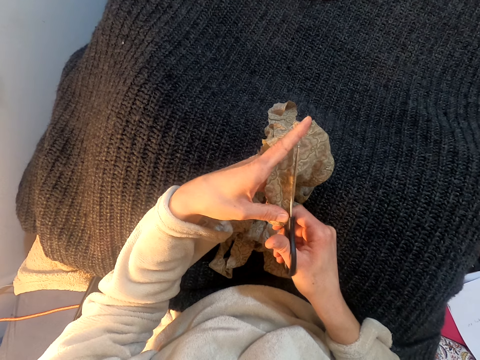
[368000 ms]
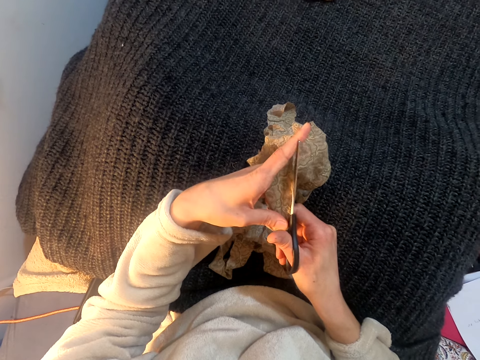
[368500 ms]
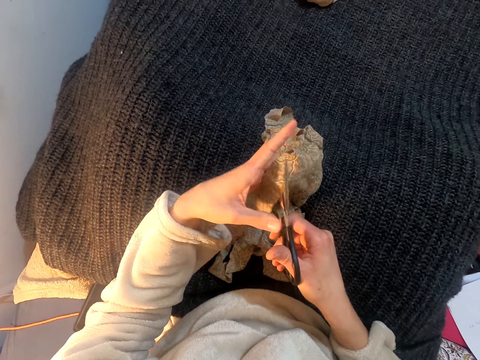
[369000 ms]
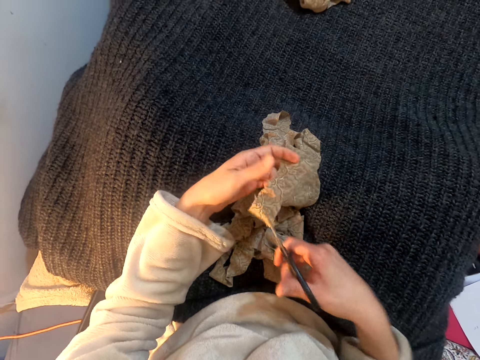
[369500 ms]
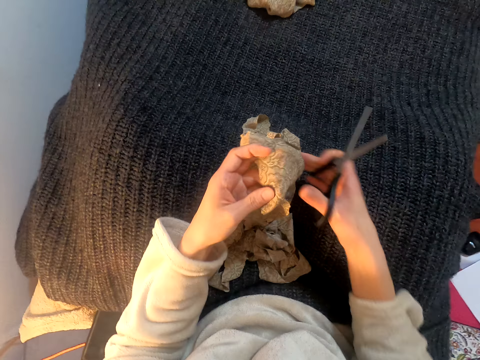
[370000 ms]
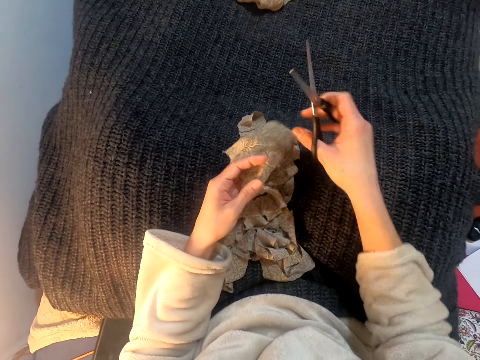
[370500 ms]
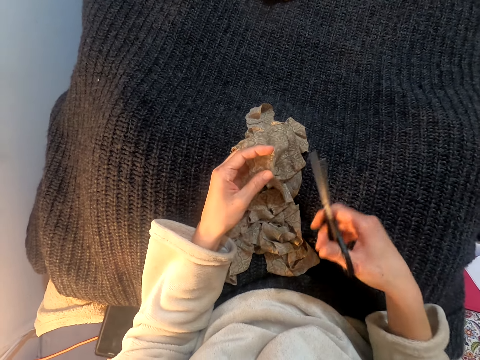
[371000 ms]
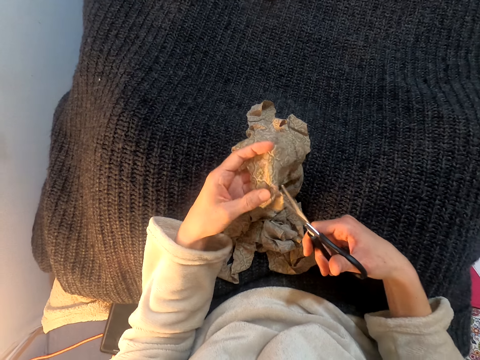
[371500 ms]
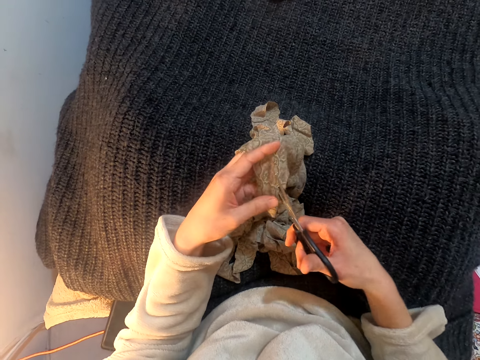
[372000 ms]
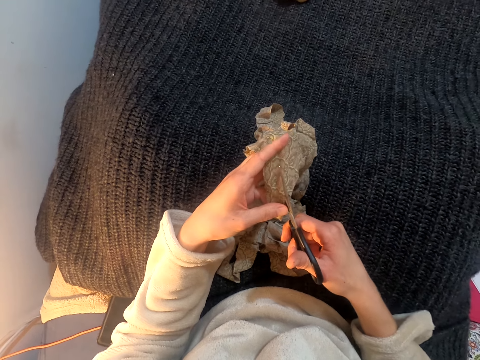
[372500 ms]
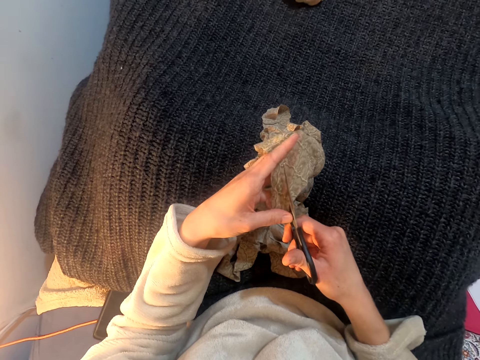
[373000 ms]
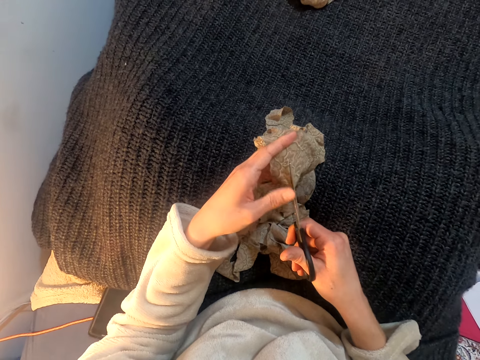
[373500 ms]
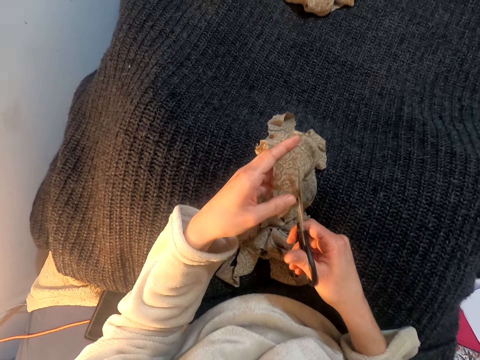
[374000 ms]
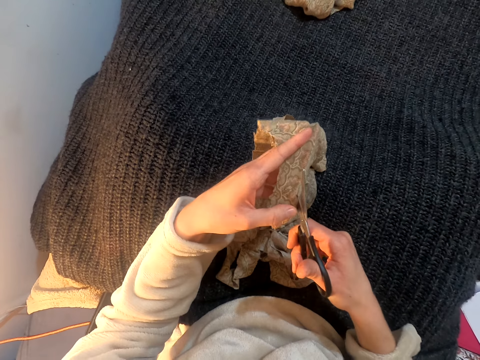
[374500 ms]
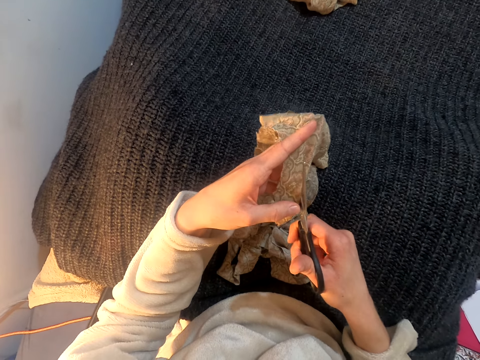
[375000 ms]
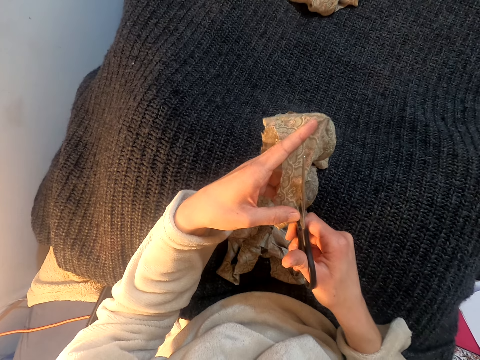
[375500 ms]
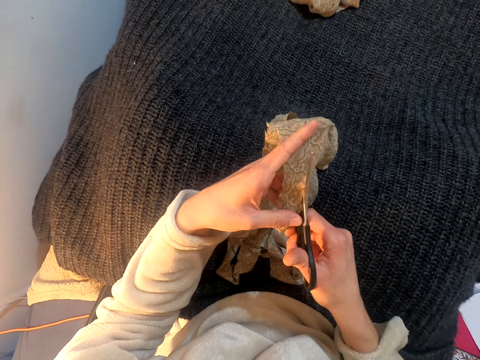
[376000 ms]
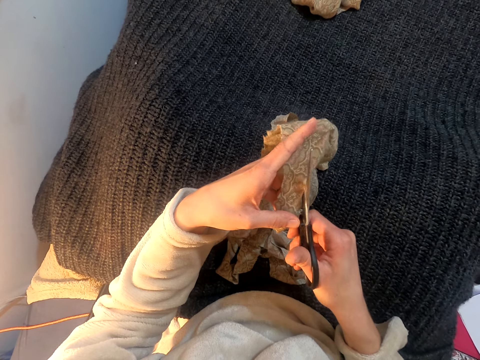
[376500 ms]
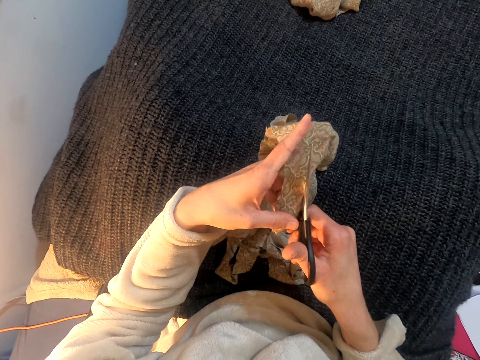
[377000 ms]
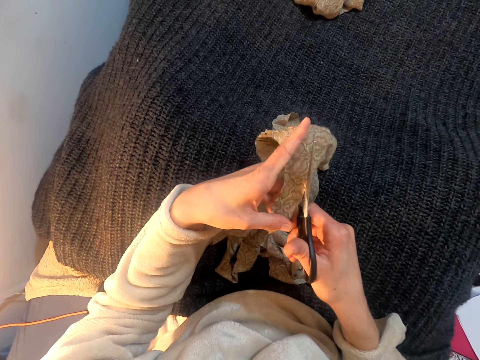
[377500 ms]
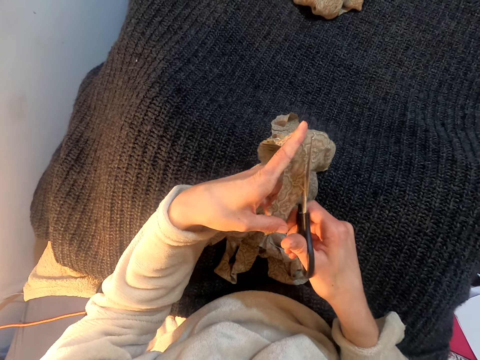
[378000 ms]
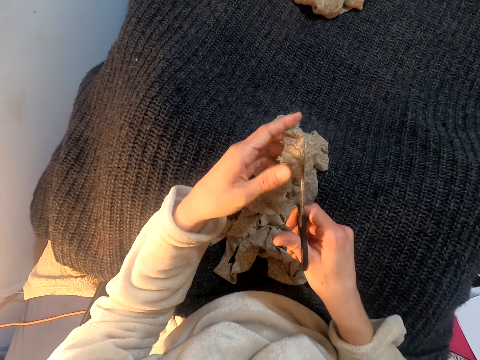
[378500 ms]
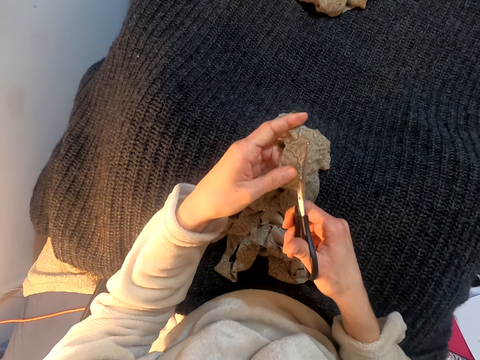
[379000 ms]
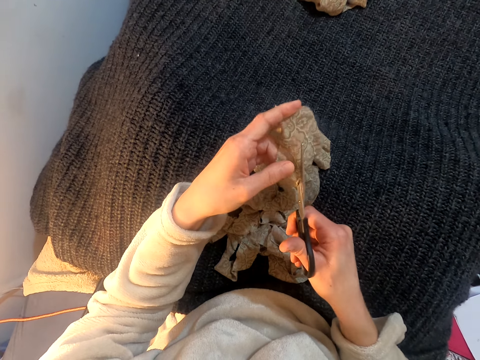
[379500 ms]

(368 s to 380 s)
The camera wearer pulls the scissors. They stretch the cloth. They lift the scissors. They lift the cloth. They cut the cloth with the scissors.

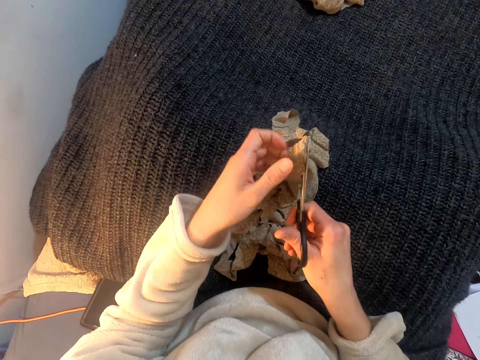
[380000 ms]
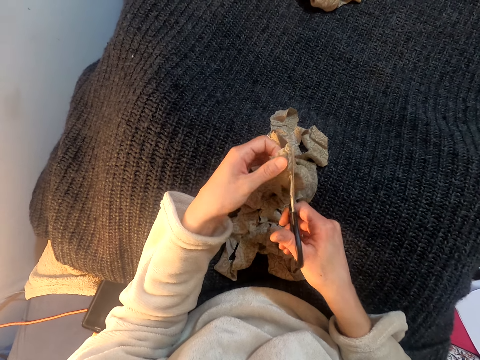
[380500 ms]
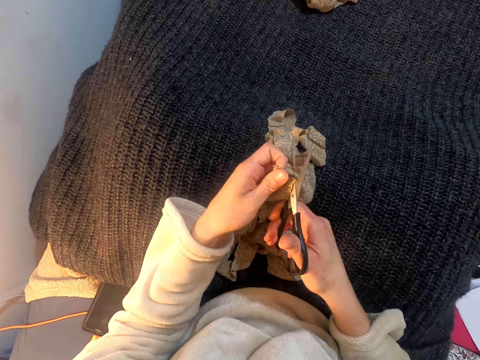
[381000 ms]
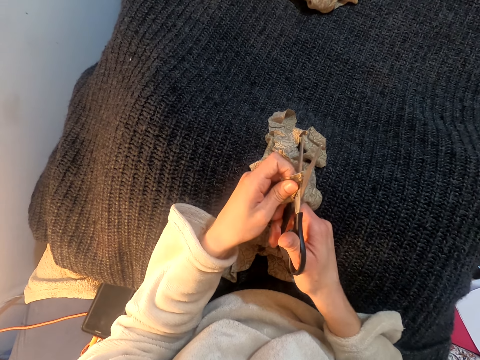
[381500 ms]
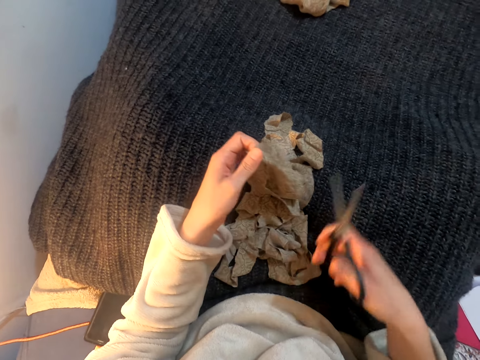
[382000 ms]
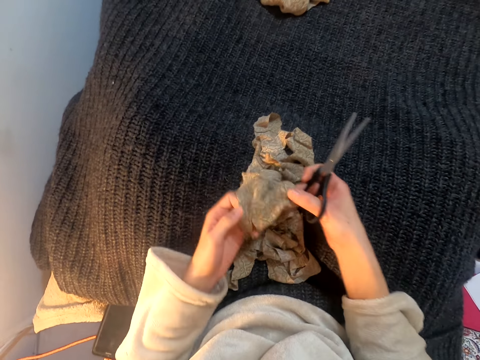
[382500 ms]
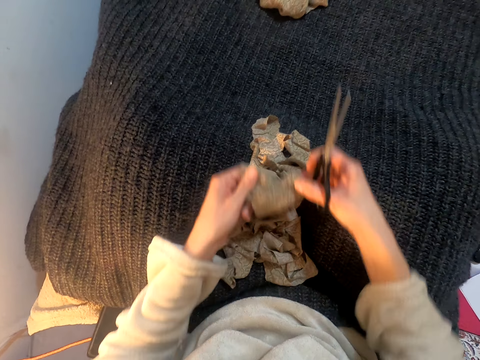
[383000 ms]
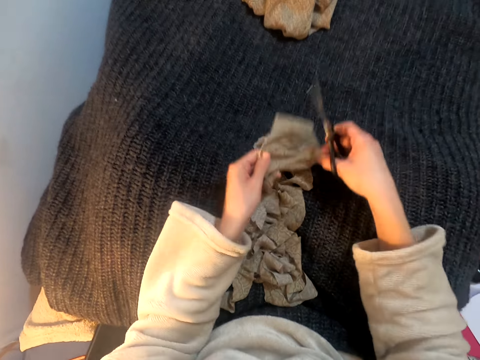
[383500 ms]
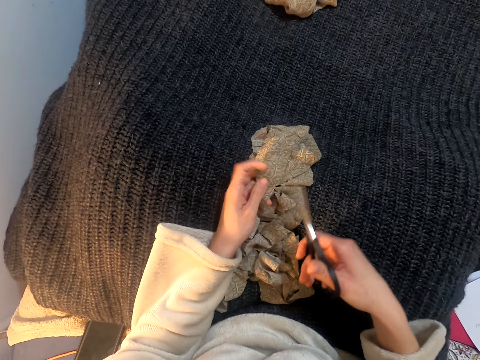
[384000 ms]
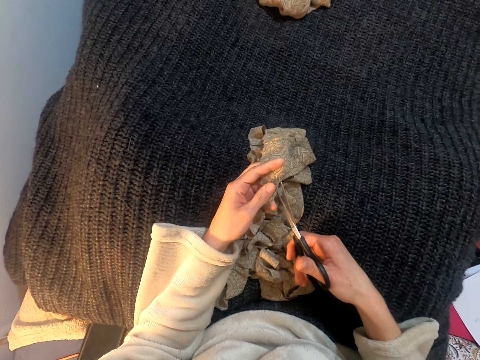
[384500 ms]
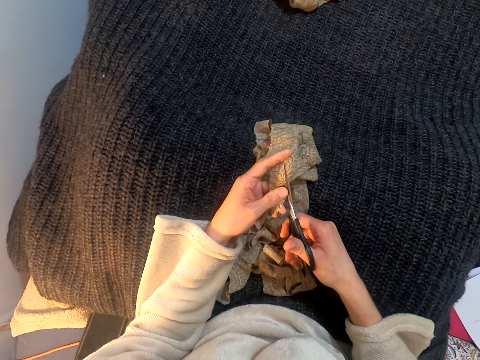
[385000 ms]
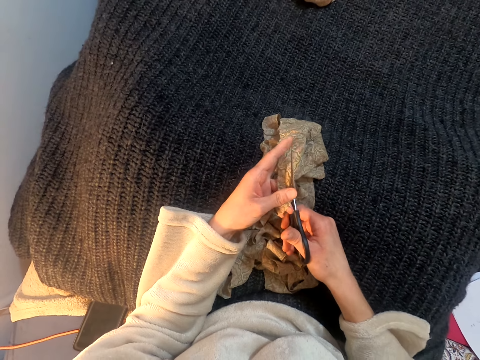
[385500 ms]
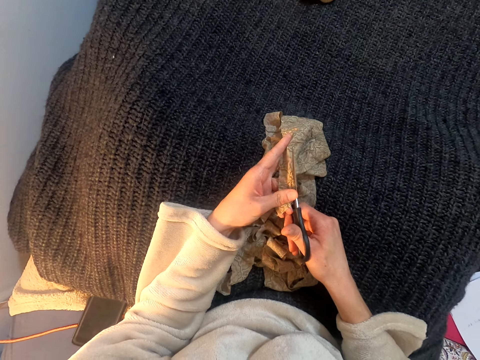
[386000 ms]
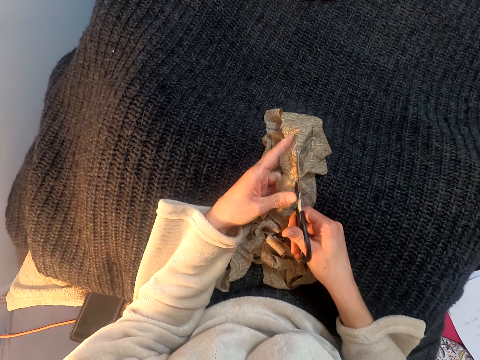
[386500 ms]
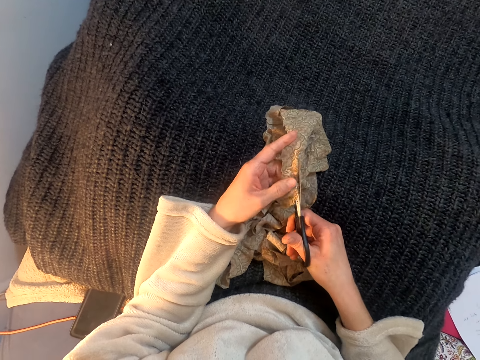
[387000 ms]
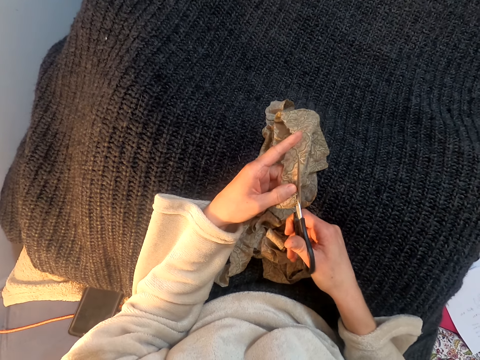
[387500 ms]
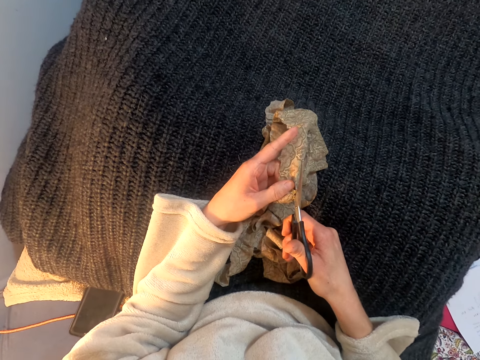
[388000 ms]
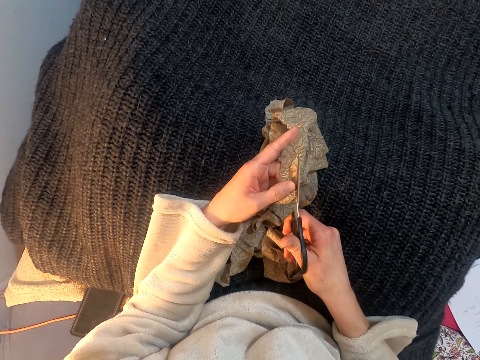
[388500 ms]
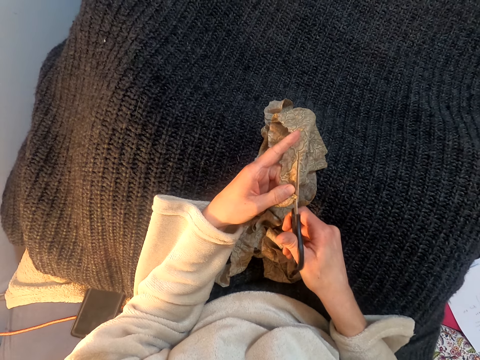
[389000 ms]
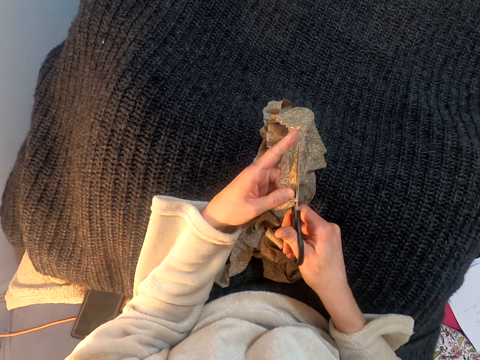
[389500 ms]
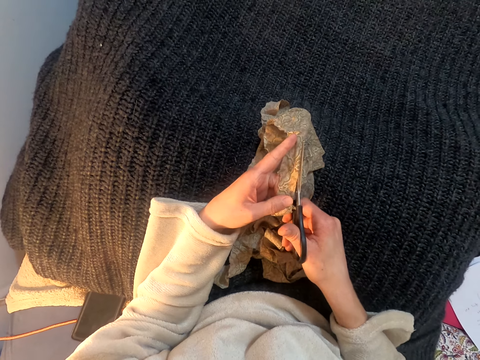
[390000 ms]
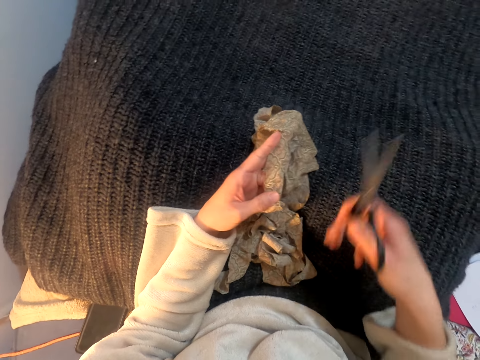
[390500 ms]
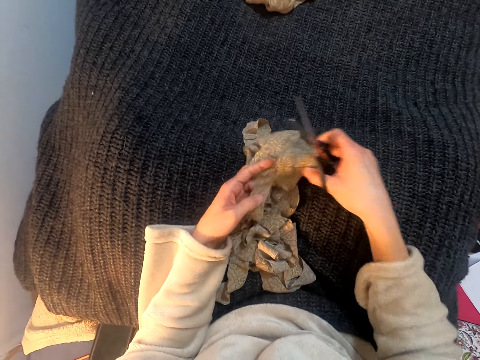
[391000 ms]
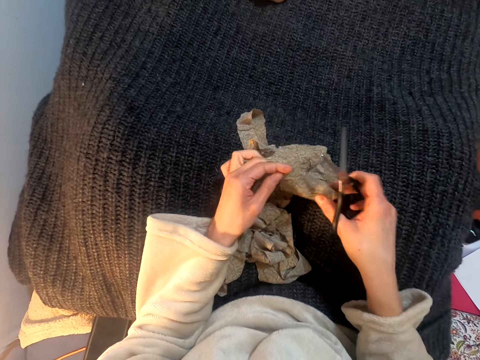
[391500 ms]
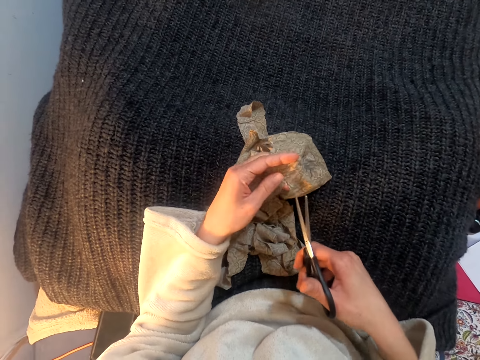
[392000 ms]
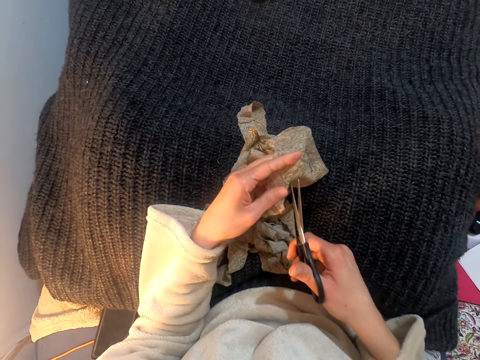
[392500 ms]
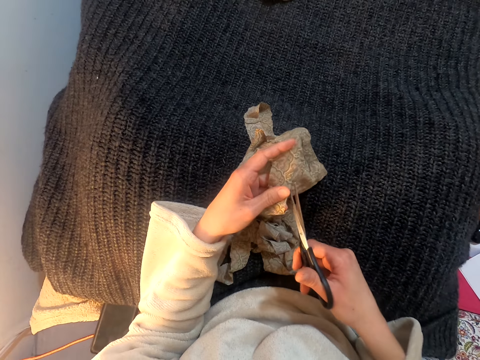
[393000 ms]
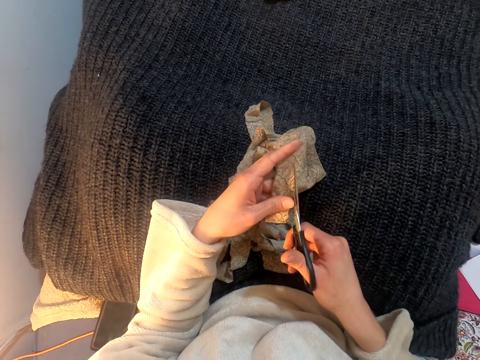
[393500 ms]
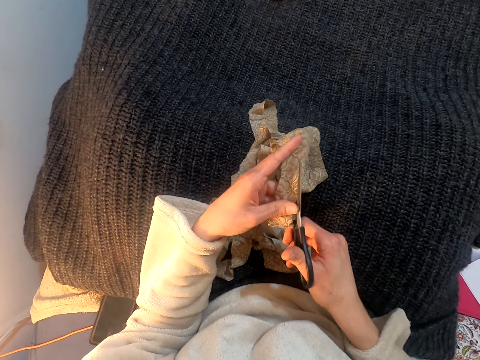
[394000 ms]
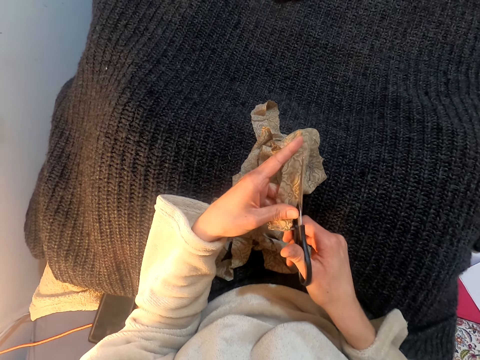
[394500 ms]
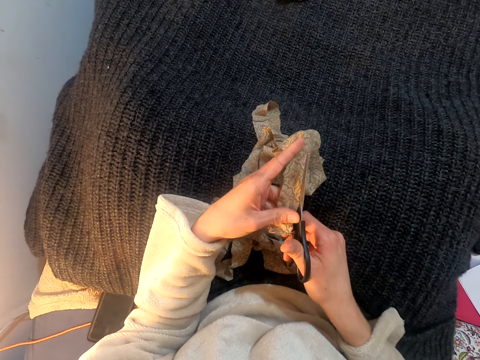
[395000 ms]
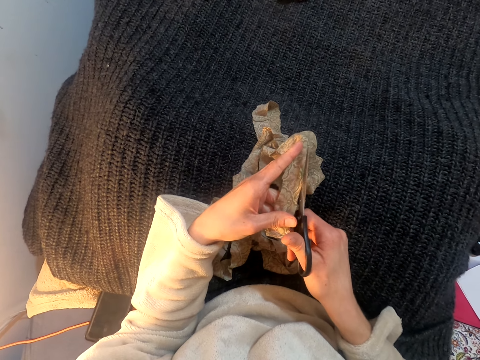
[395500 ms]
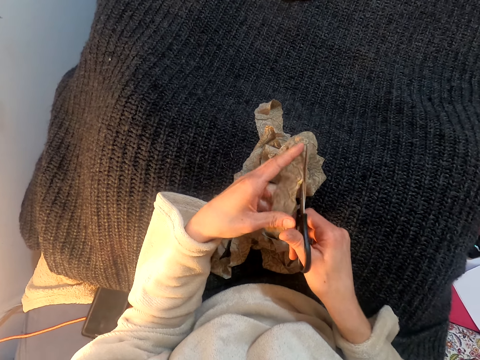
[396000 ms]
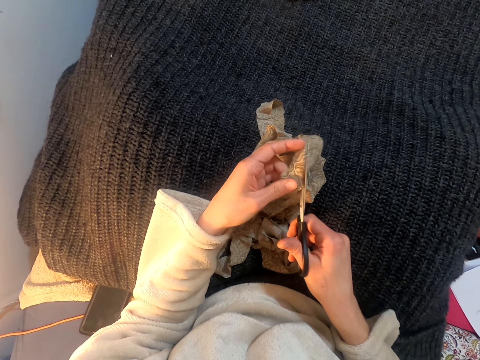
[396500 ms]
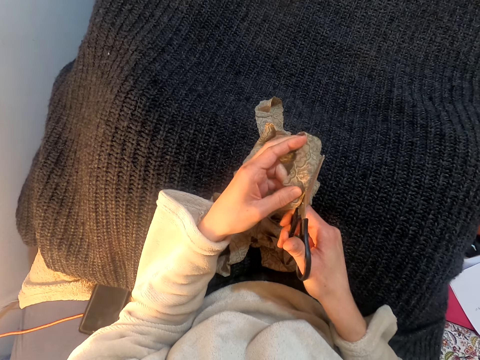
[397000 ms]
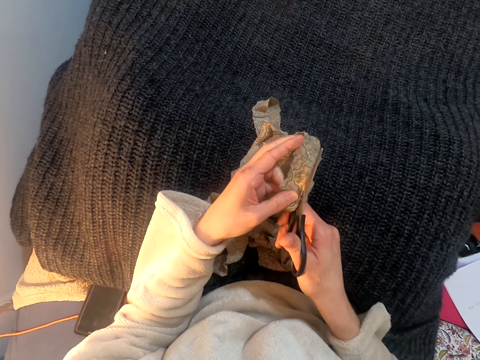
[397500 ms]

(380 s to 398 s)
The camera wearer pulls the scissors. They pull the cloth. They turn the cloth over. They drop the cloth on the lap. They lift the scissors. They cut the cloth with the scissors. They lift the scissors. They pull the cloth. They lift the scissors. They cut the cloth with the scissors.
